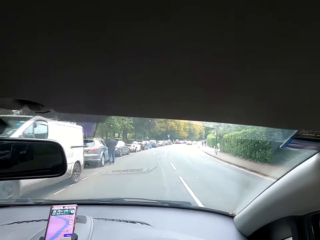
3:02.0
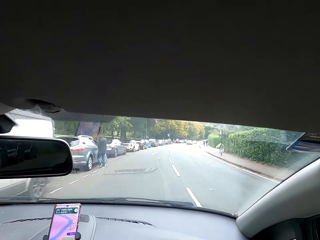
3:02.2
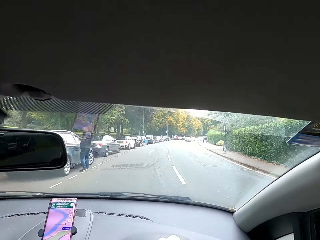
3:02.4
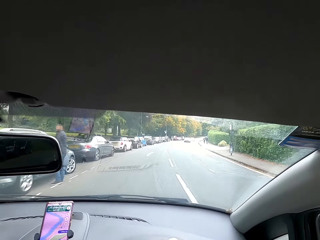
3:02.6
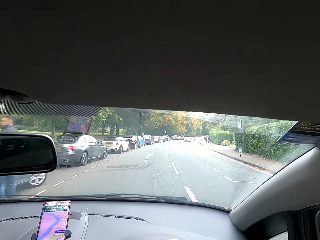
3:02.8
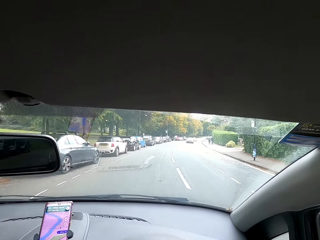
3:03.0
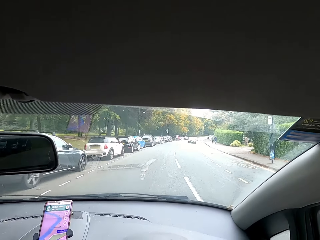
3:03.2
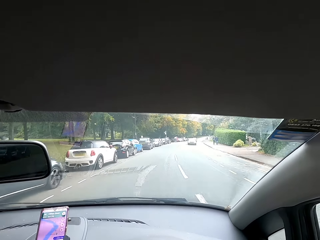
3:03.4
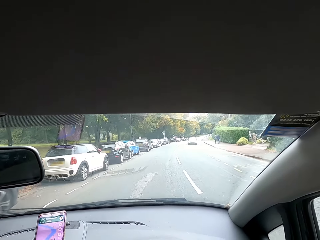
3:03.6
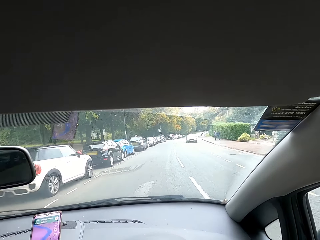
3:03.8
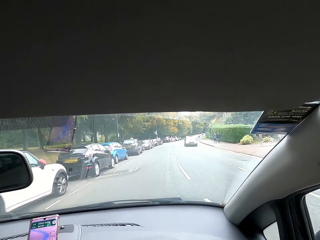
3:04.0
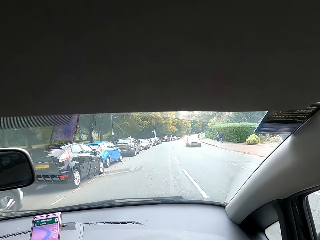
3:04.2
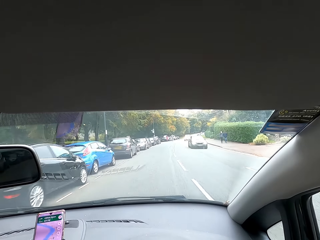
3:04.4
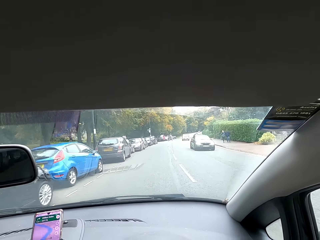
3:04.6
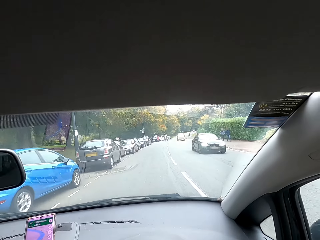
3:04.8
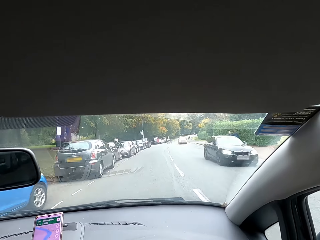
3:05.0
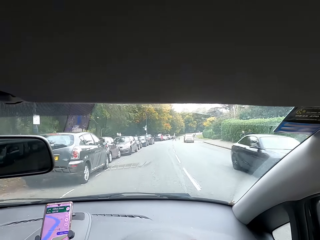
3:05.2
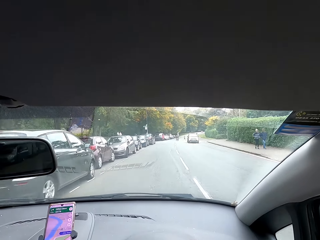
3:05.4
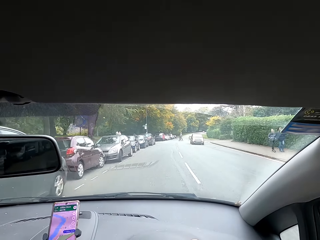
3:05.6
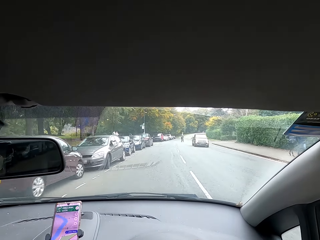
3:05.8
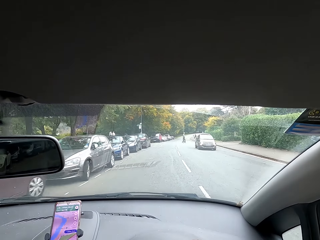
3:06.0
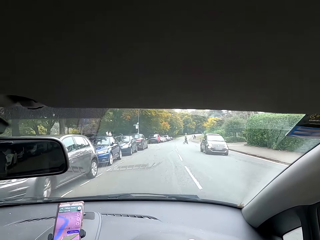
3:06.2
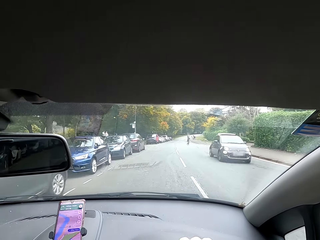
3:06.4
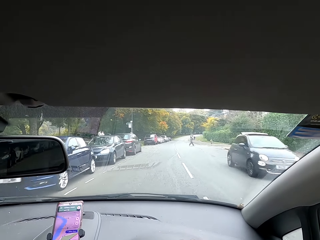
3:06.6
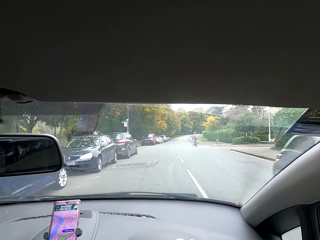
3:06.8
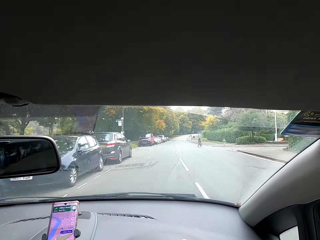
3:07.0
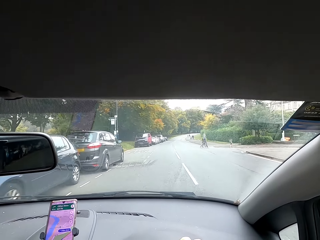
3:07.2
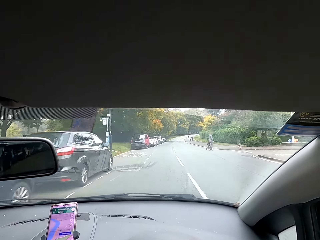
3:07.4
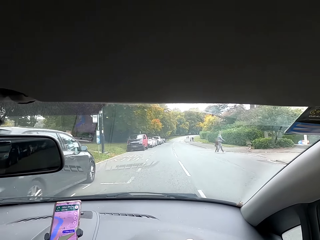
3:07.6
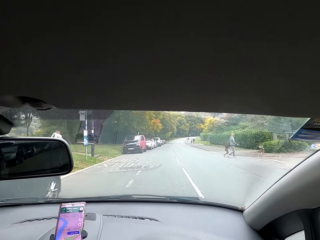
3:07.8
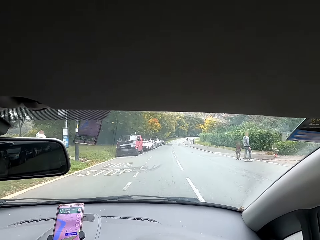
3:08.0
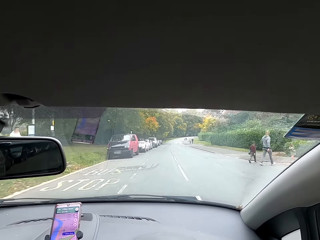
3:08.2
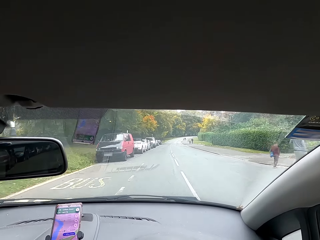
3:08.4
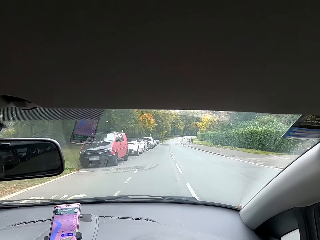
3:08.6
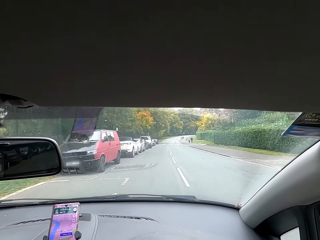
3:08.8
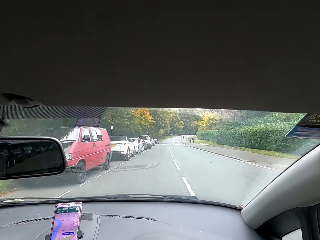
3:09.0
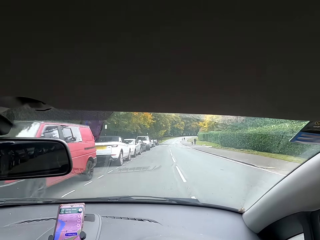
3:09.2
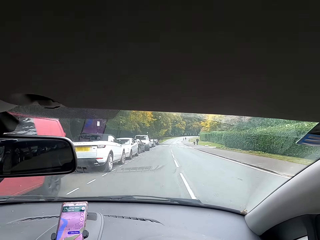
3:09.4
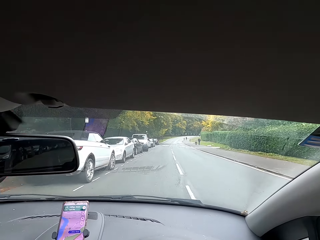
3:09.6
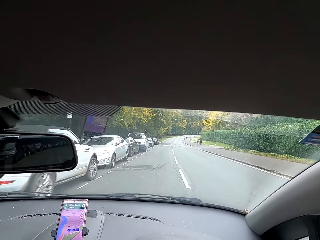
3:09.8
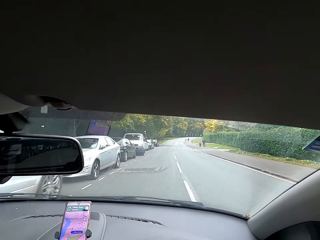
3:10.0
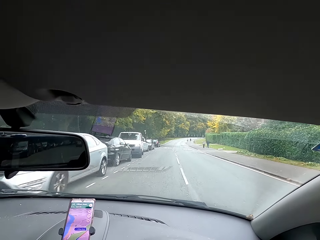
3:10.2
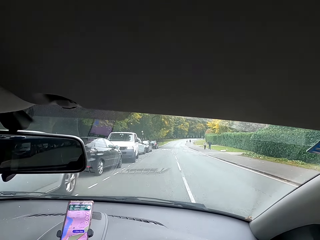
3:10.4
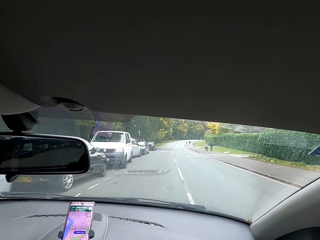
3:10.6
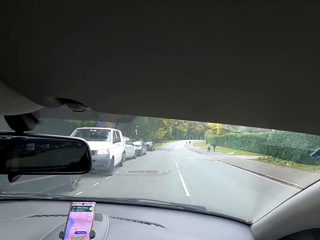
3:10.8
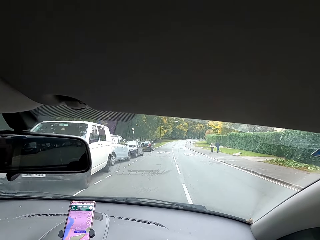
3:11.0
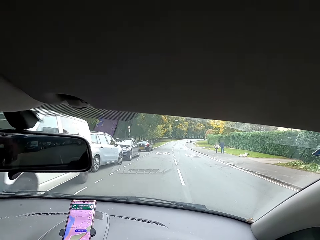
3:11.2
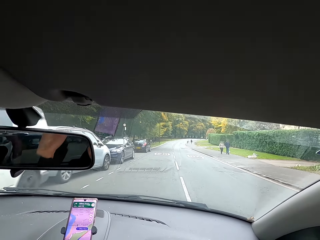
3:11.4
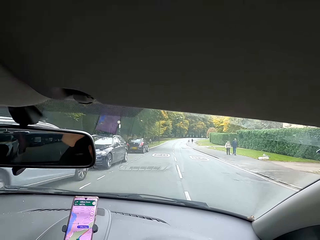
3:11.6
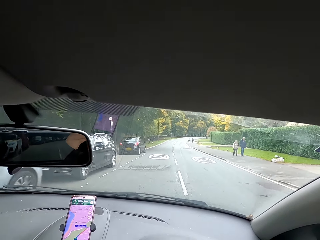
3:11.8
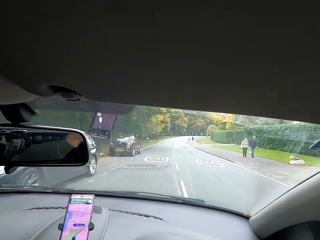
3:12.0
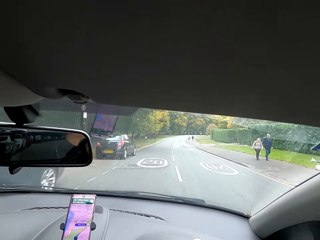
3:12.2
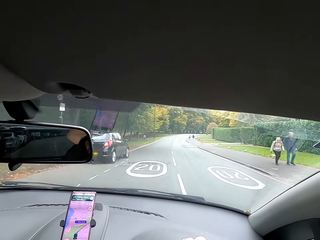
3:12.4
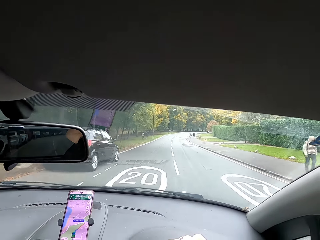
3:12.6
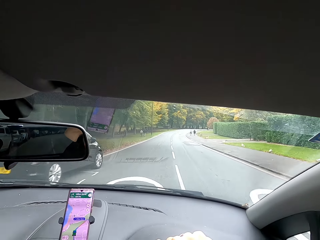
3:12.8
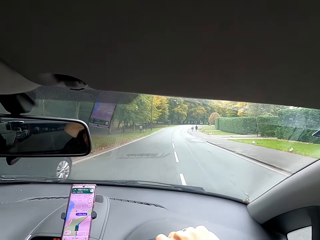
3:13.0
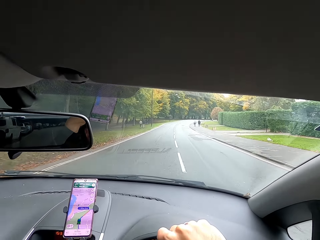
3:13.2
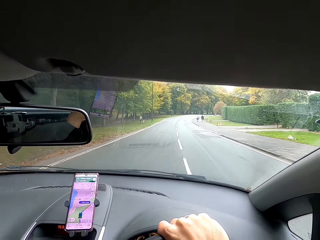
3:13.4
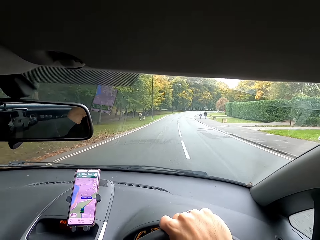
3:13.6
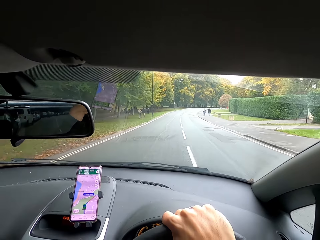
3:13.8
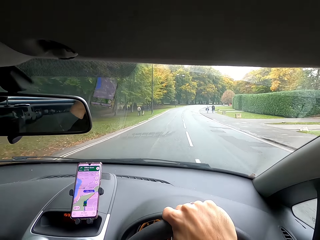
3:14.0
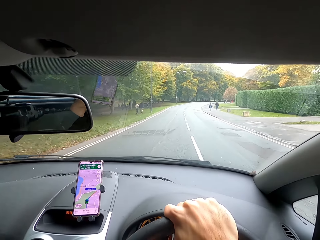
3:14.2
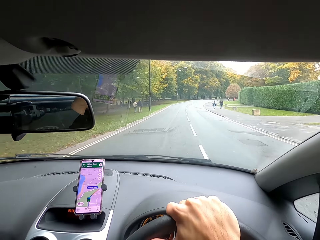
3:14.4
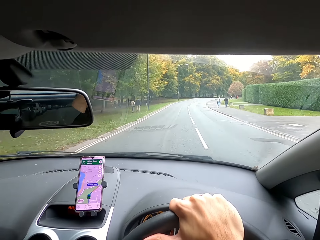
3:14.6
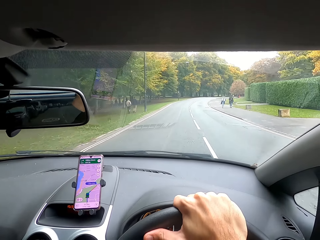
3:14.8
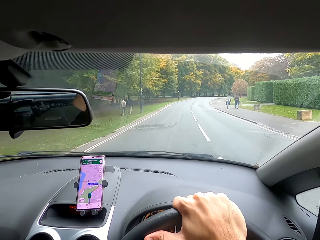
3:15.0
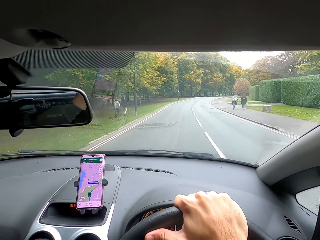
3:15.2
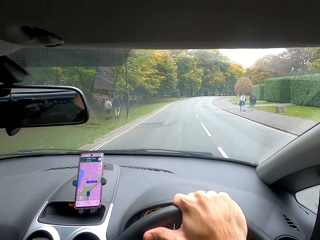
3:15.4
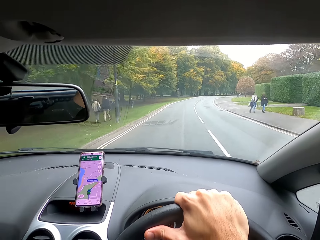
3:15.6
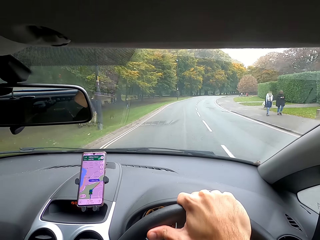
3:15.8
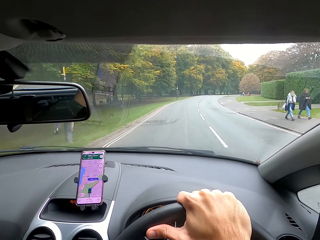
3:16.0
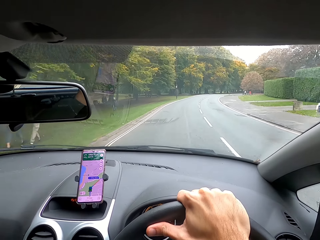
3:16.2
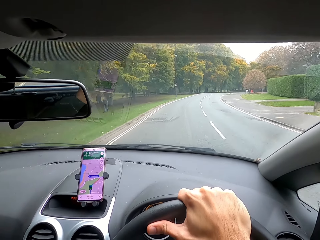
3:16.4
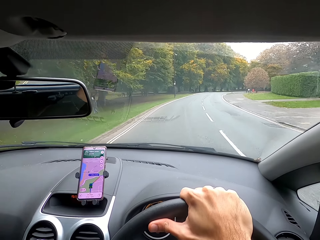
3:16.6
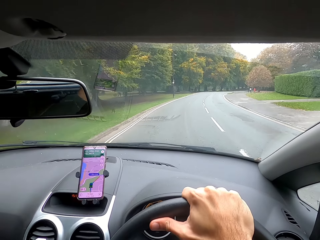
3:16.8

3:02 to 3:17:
The camera wearer drives a car on the road. A lady moves a hand in the car. The camera wearer holds the steering wheel.

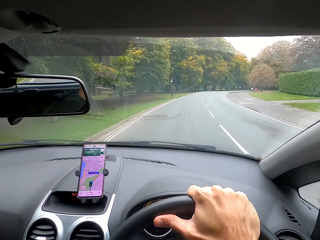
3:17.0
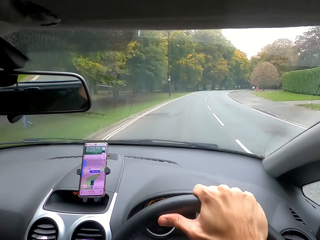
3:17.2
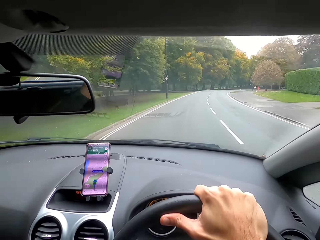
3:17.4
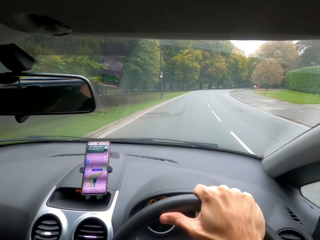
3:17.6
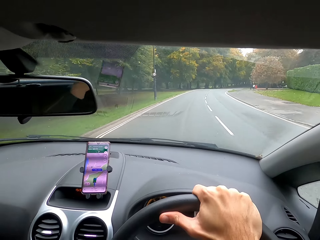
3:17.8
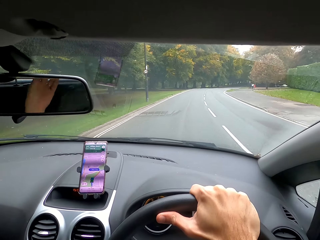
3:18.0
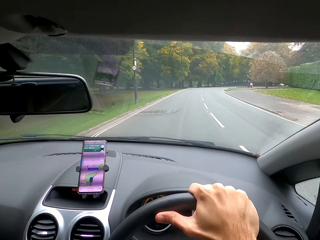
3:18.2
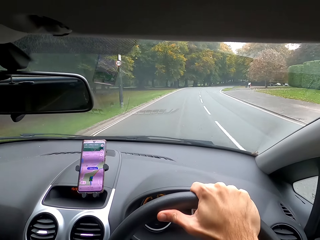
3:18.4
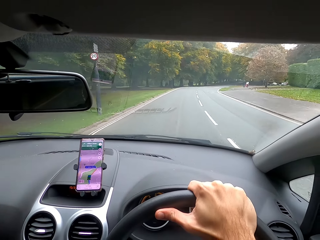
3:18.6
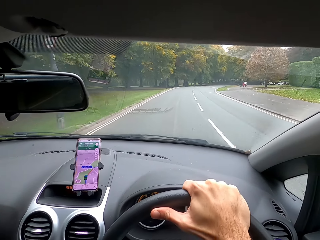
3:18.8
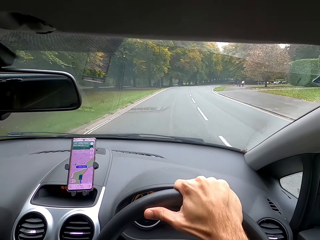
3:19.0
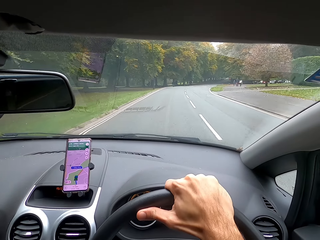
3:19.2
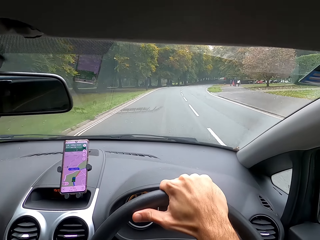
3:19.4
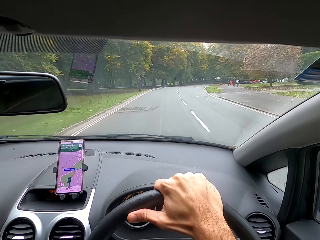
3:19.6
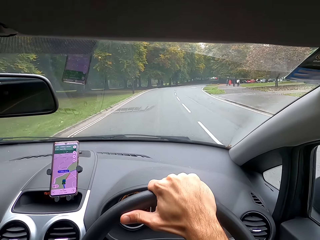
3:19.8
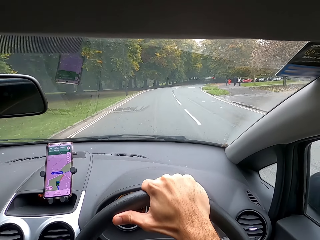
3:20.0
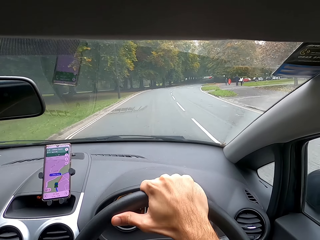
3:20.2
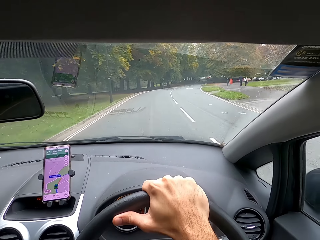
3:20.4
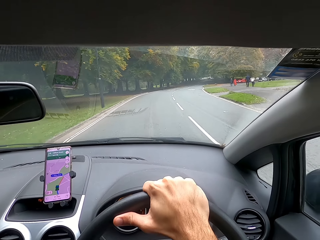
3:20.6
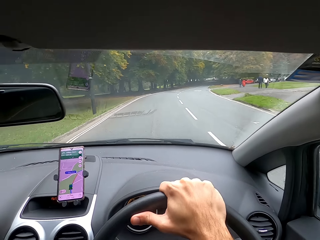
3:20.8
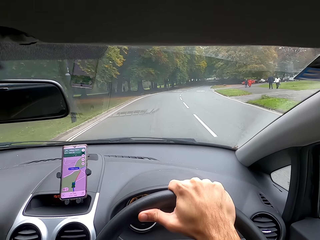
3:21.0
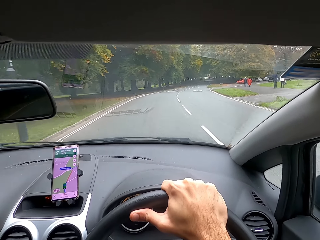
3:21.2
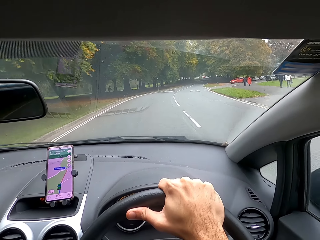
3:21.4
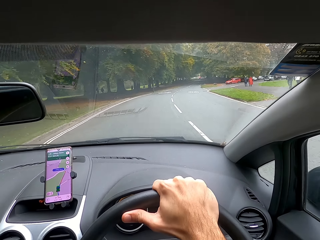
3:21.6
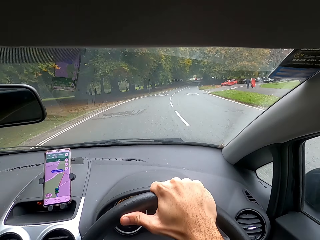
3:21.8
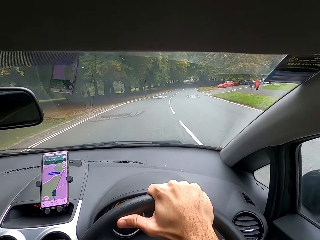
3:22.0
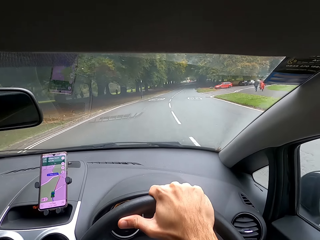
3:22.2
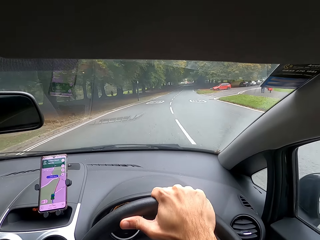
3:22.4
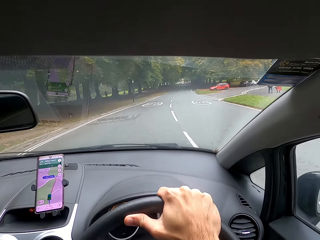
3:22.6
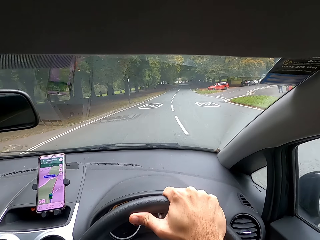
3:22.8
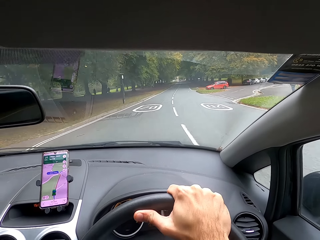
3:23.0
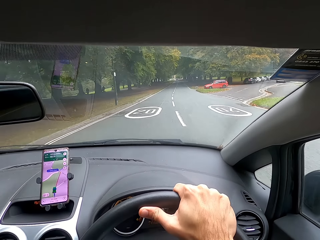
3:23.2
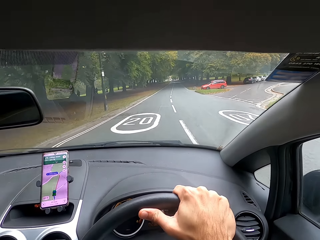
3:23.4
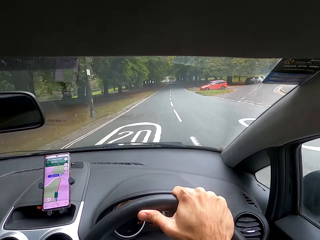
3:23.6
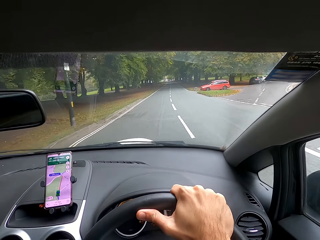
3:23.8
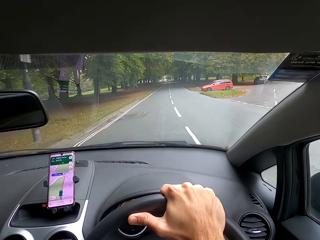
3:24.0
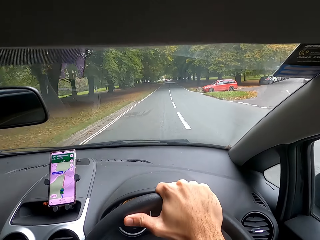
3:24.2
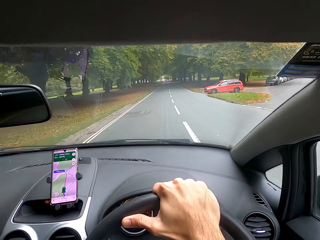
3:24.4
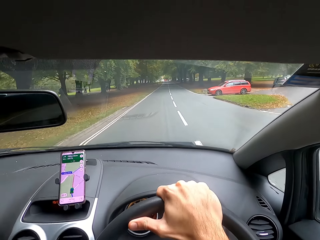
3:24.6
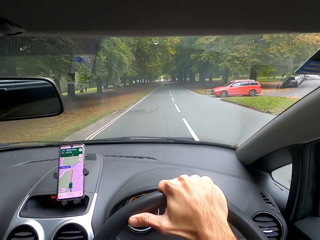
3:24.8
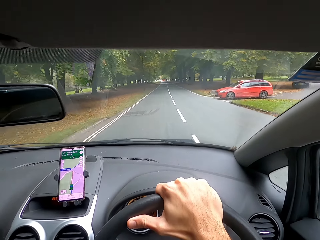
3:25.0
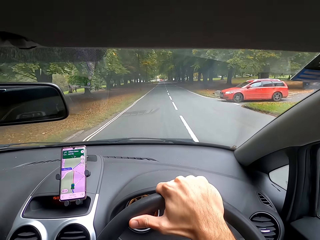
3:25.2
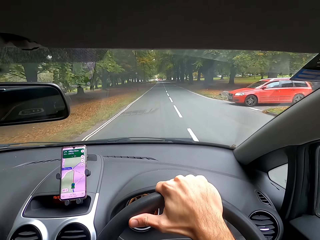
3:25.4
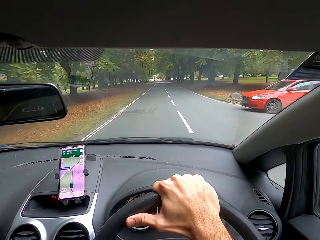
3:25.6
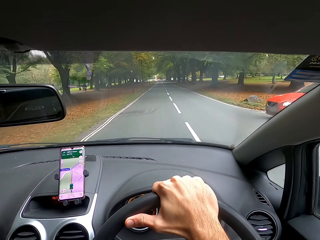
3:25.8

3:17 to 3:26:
The camera wearer moves the steering wheel. They move the steering wheel again.
